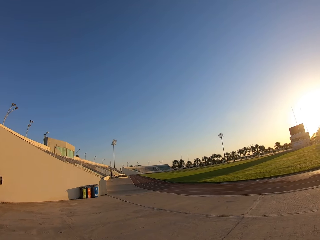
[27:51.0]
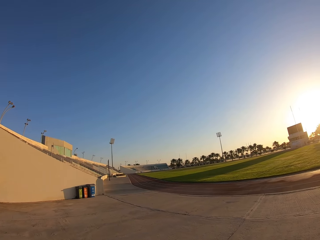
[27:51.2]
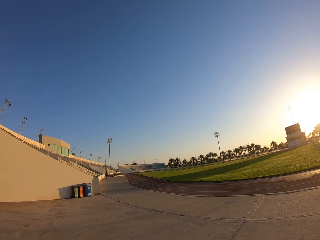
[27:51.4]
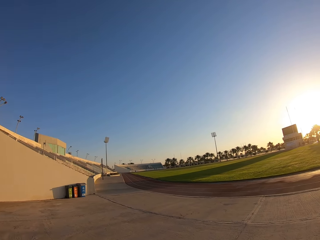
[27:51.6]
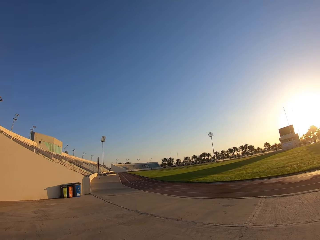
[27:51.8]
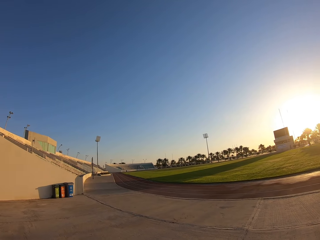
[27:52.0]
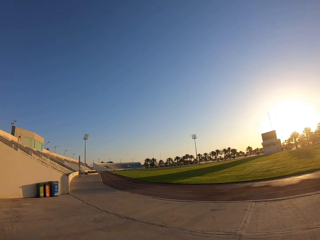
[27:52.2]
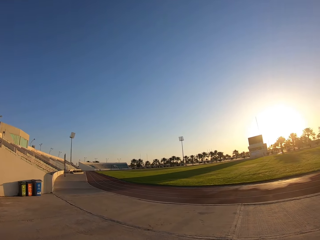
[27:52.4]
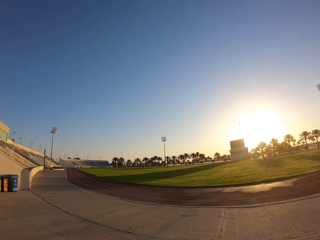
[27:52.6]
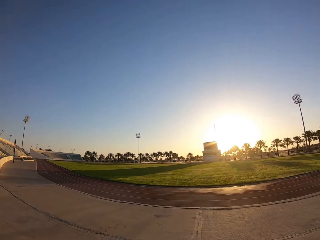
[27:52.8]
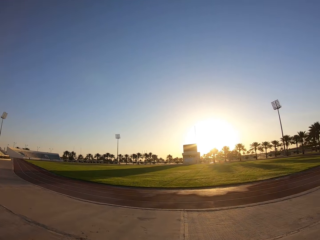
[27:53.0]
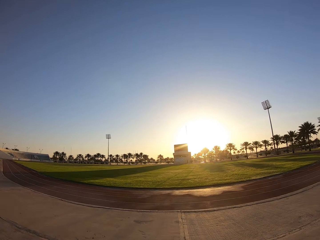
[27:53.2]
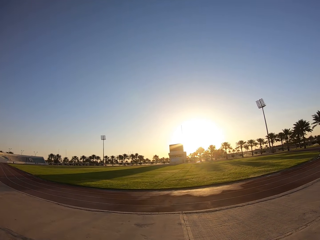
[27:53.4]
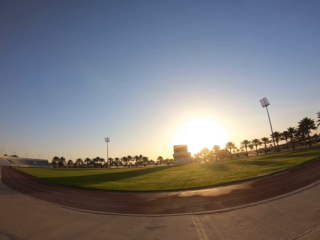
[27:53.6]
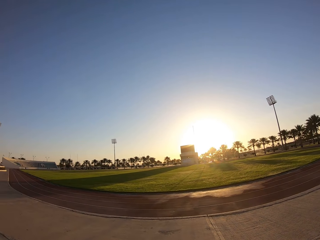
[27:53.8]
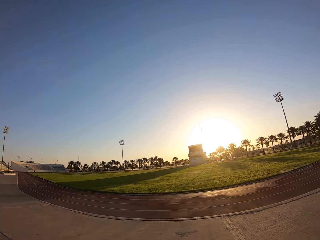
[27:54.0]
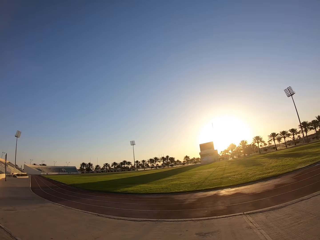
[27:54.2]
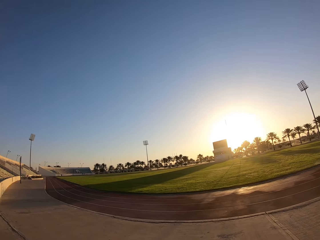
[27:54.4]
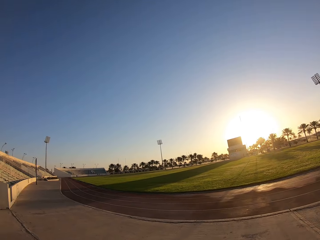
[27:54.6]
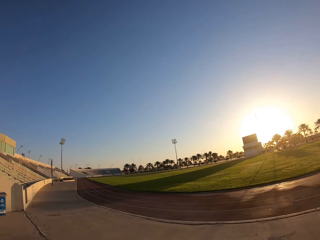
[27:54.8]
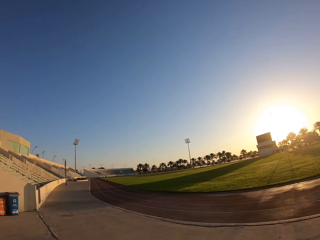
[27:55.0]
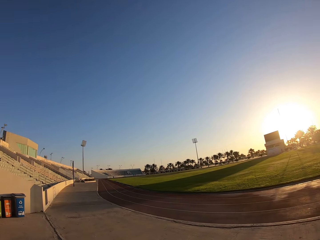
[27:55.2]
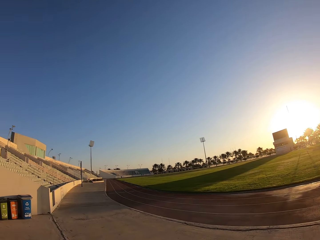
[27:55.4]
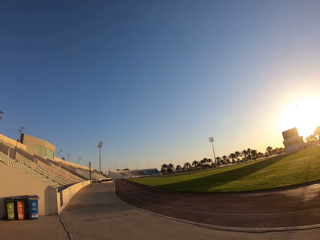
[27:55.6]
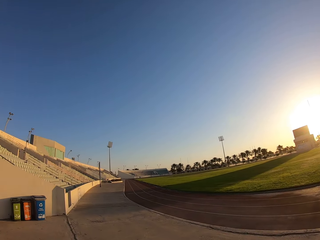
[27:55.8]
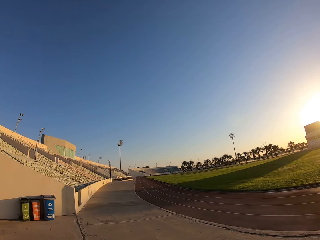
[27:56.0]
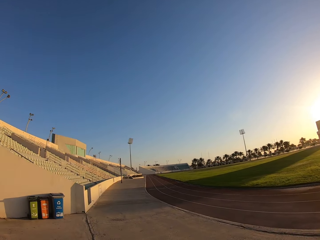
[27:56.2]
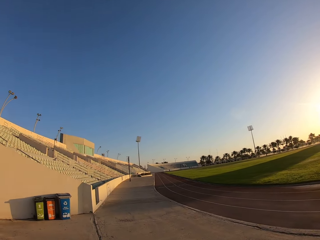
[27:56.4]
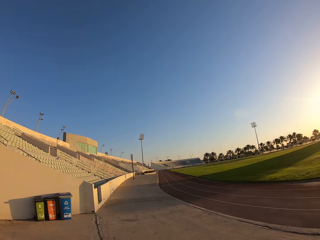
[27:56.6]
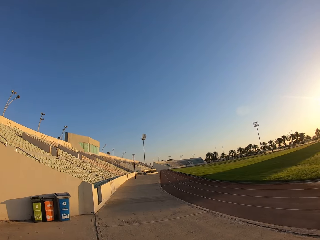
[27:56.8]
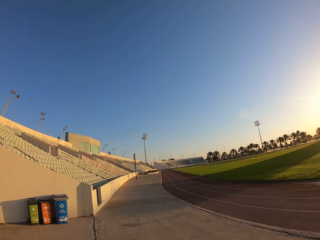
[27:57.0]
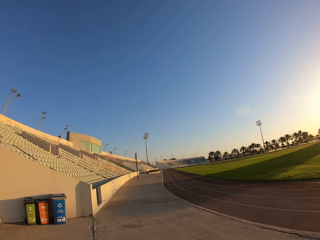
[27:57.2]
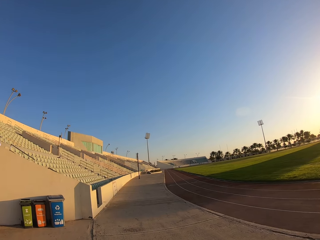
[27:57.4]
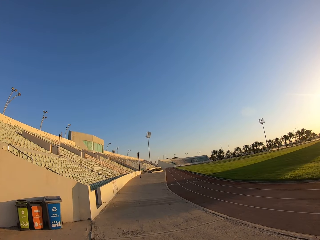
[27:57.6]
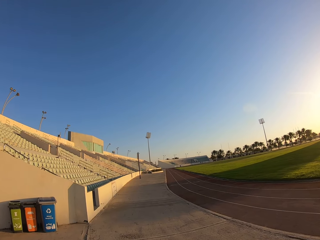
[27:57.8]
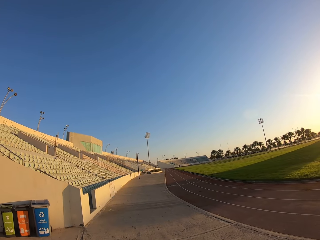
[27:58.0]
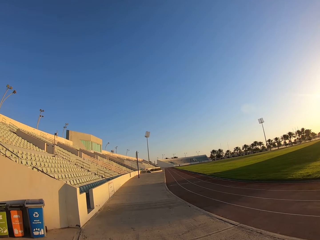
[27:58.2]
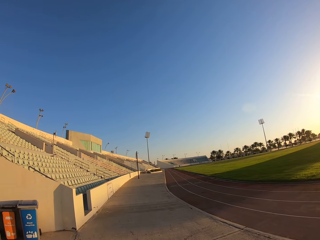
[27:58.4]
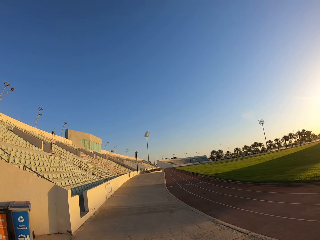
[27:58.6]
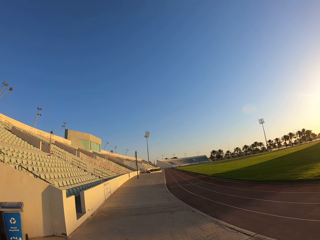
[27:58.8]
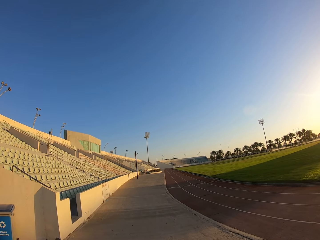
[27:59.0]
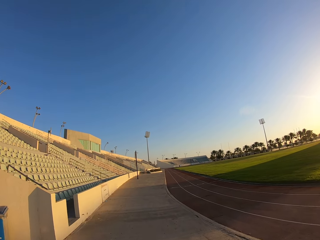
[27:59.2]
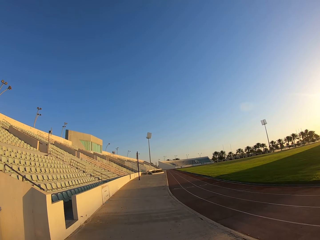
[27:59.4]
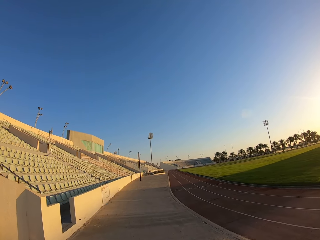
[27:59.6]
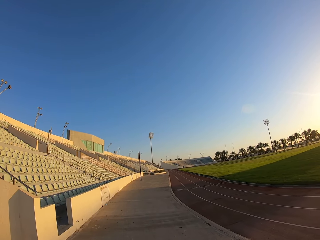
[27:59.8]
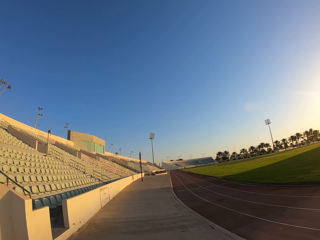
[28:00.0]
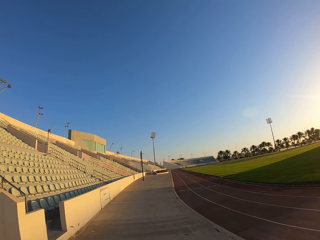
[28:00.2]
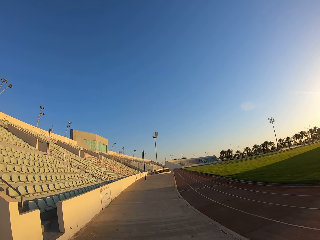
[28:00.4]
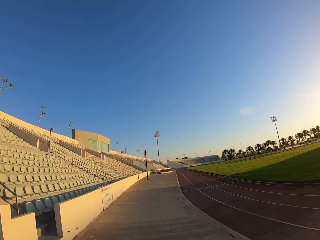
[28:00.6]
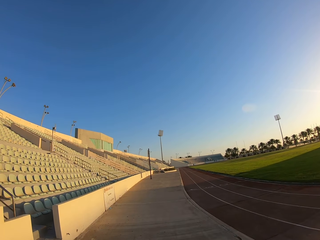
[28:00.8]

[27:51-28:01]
The camera wearer looks around.

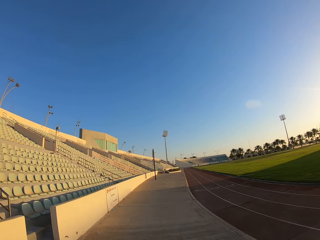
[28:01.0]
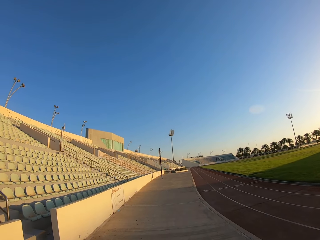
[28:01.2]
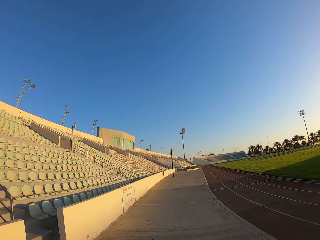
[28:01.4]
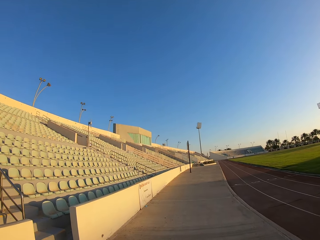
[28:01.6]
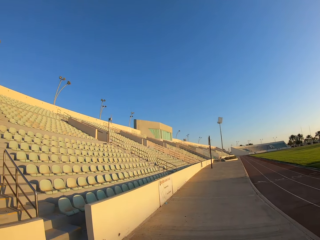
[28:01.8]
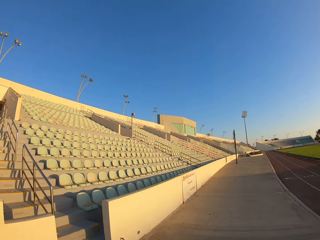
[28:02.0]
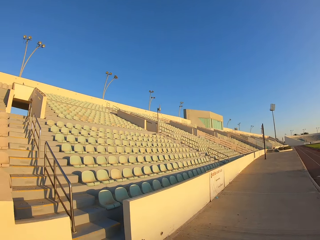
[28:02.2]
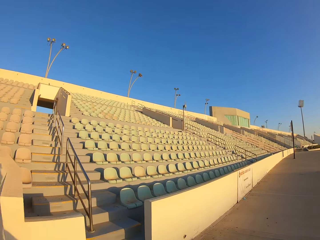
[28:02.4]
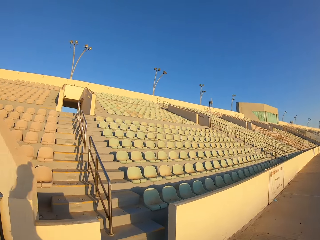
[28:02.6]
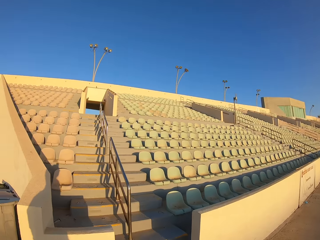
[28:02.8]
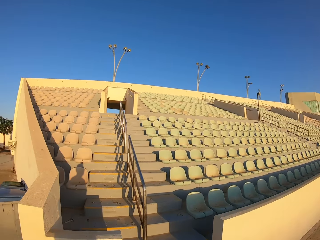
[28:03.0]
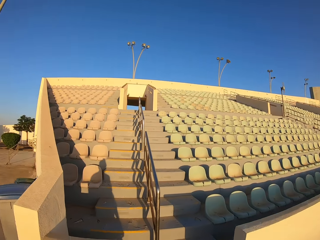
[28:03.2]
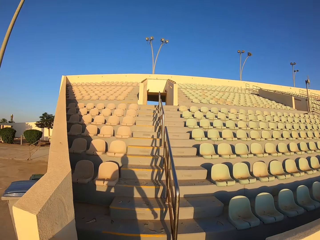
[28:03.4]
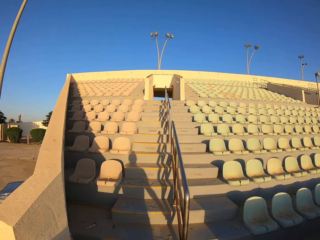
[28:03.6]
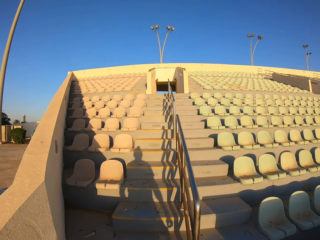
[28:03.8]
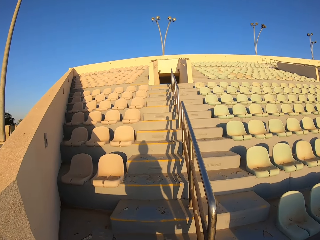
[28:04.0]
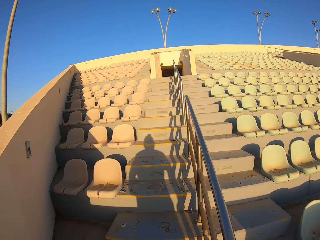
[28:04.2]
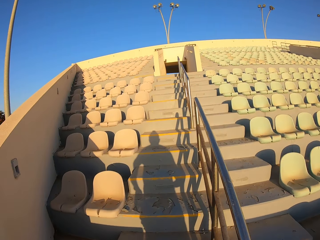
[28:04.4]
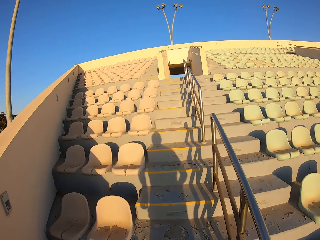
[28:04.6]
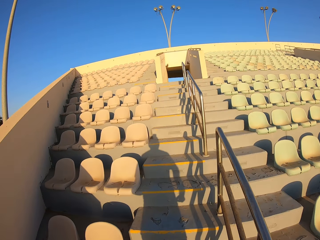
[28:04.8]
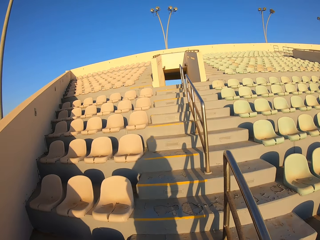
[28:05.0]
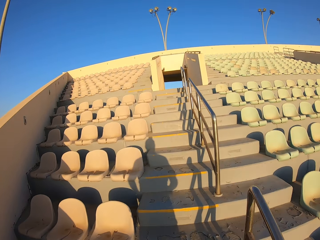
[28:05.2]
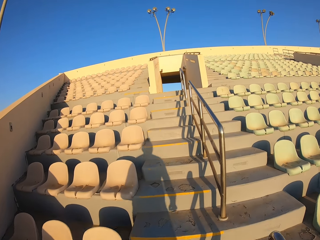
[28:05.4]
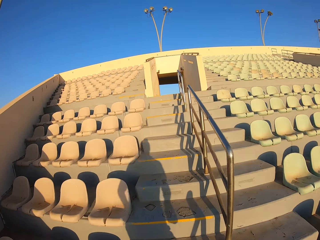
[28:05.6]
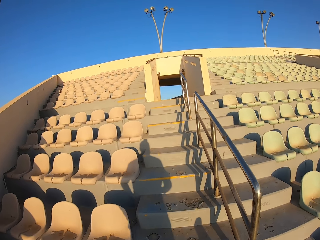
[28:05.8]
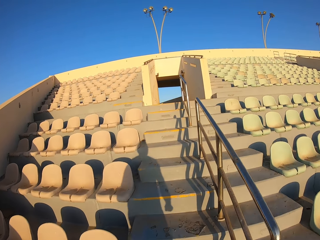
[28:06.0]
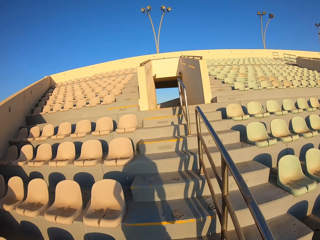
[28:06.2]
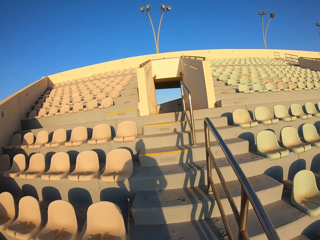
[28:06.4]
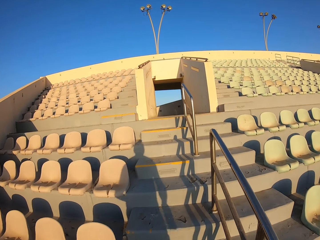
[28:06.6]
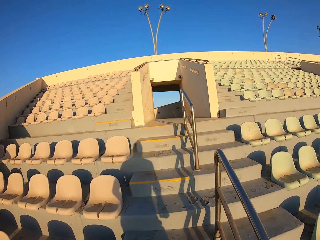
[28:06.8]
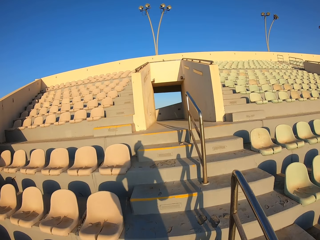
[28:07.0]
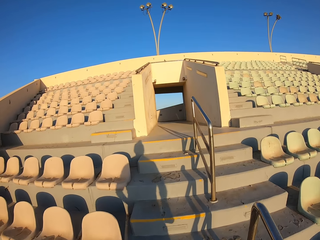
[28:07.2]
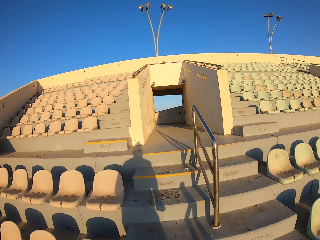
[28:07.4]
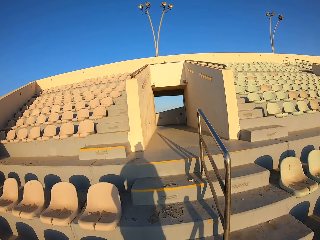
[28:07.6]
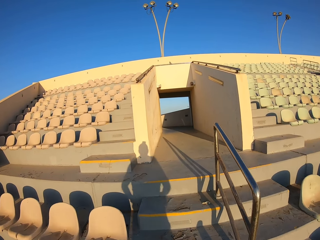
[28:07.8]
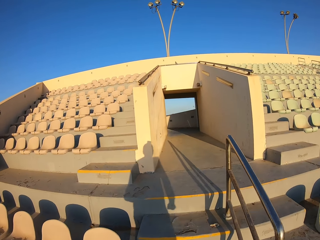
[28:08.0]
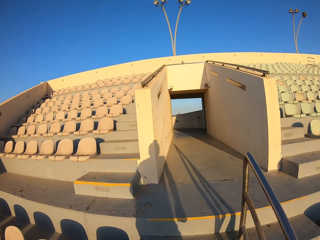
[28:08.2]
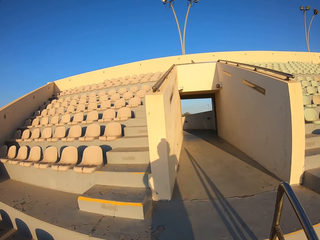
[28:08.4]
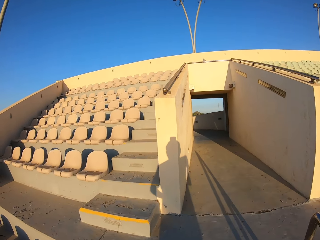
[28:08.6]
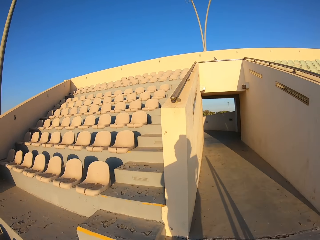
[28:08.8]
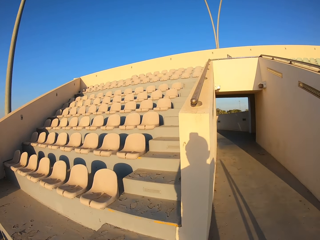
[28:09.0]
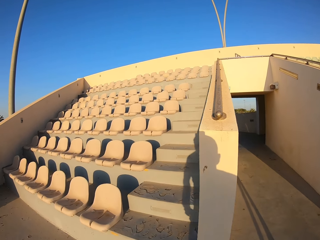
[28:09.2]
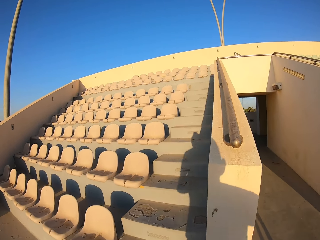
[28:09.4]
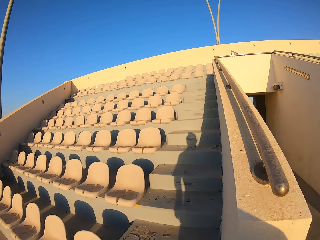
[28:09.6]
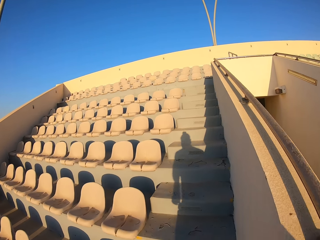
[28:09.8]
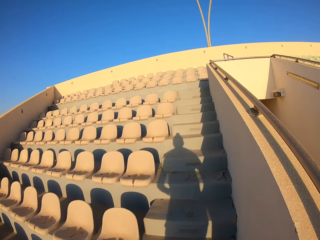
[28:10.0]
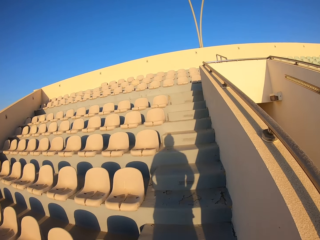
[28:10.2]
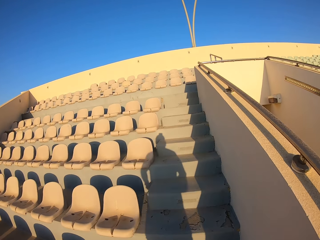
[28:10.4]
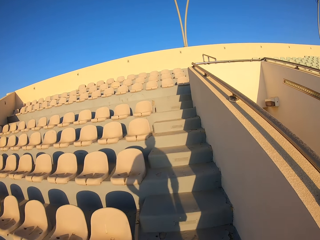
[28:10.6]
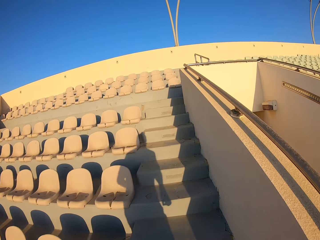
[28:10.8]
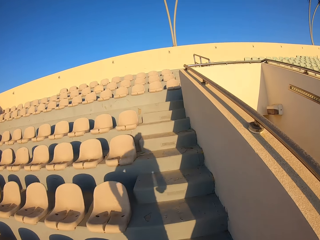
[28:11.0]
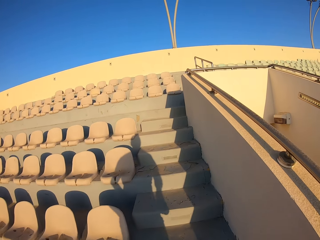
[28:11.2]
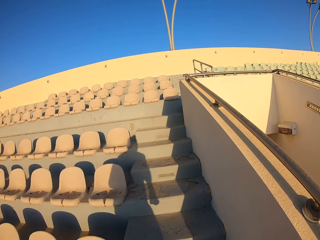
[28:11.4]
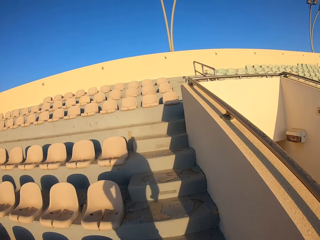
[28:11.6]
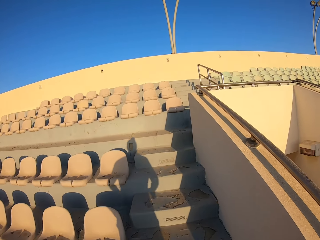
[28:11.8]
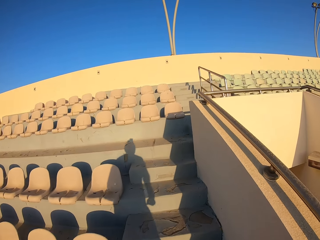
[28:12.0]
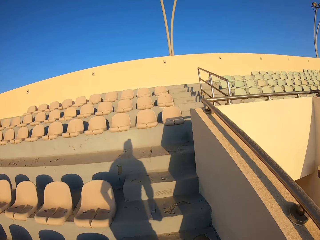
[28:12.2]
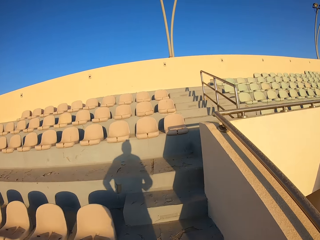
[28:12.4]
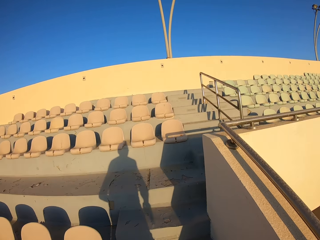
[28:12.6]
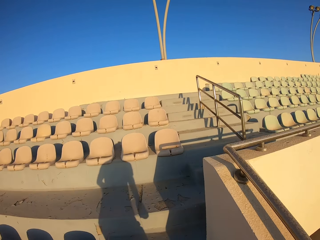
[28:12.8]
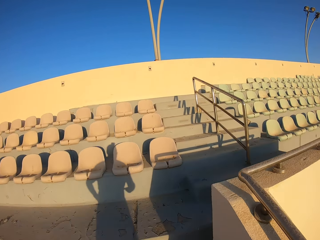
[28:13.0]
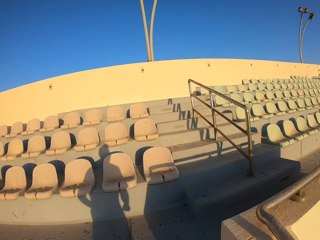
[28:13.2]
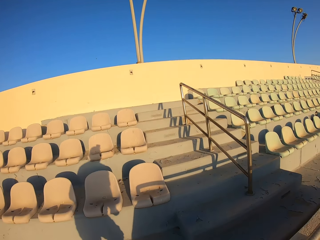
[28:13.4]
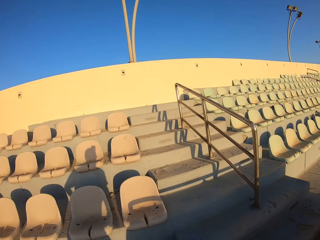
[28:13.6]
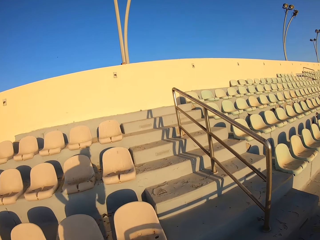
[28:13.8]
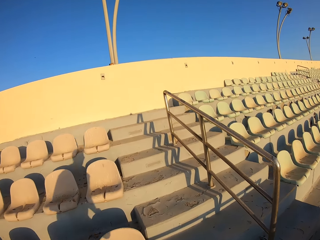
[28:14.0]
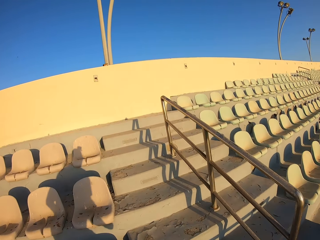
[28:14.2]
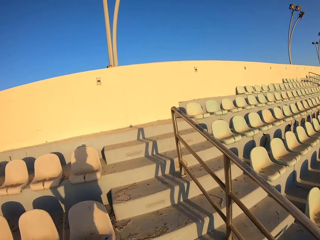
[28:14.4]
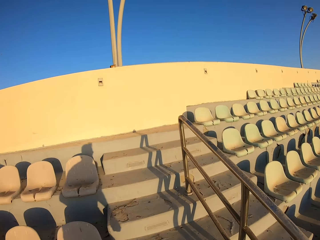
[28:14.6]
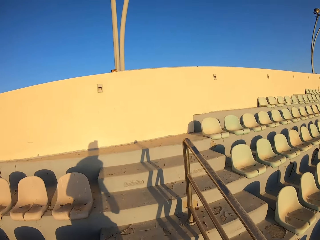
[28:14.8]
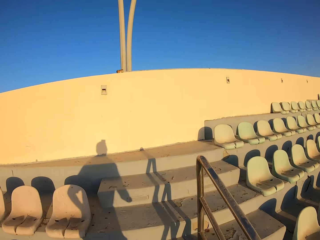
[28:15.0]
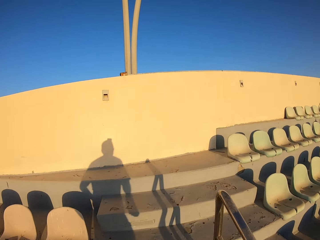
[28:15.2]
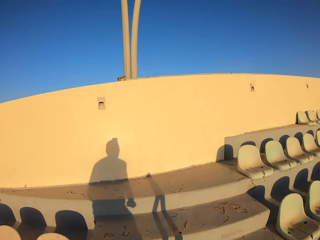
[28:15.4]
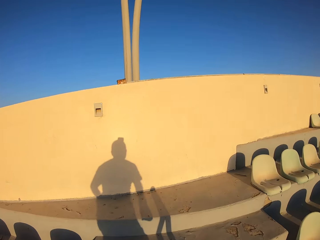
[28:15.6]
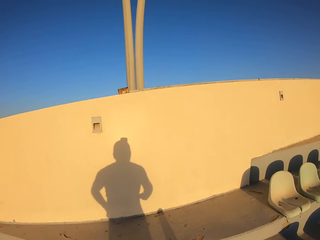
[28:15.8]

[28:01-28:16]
The camera wearer looks around the stadium and walks around the stadium. They jog up the stairs.
